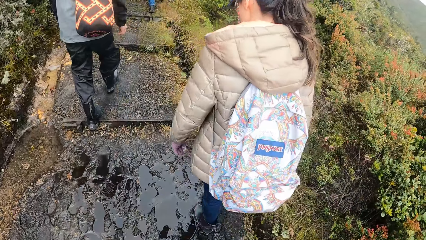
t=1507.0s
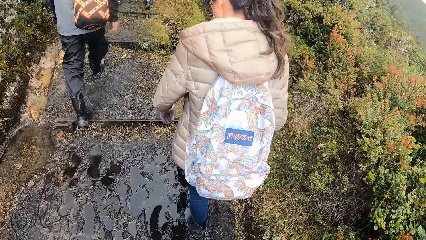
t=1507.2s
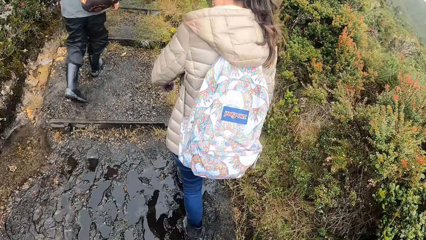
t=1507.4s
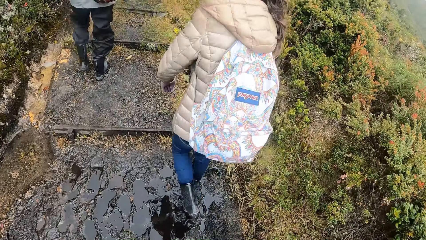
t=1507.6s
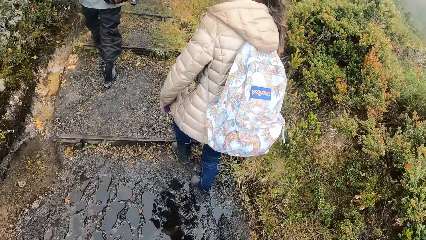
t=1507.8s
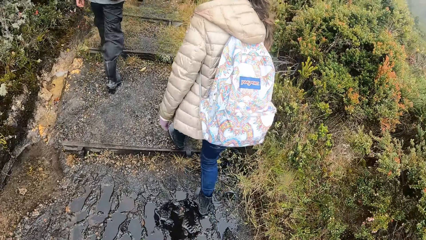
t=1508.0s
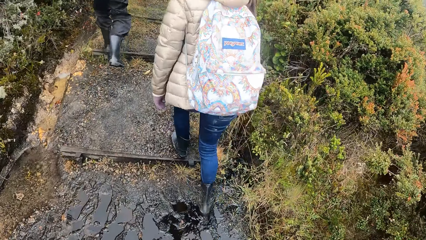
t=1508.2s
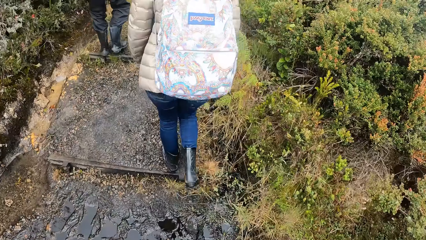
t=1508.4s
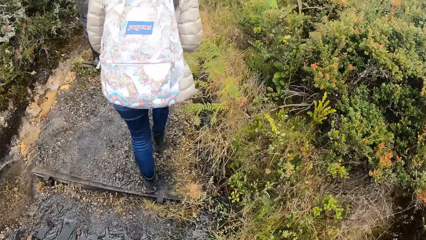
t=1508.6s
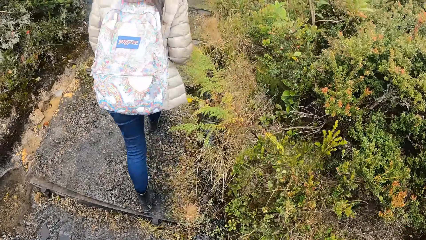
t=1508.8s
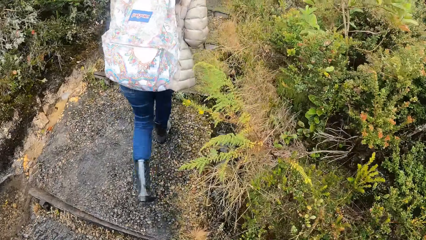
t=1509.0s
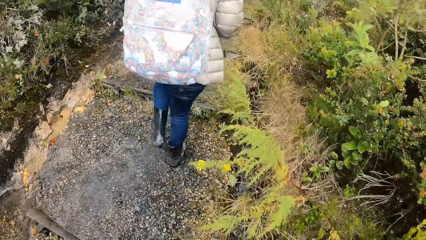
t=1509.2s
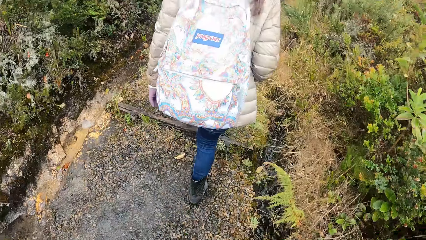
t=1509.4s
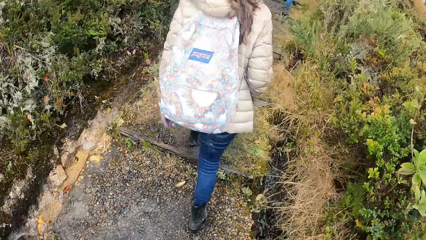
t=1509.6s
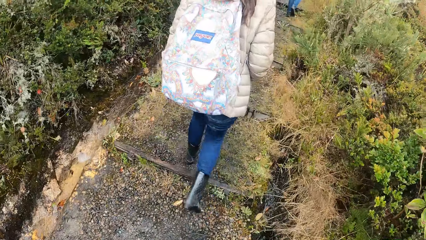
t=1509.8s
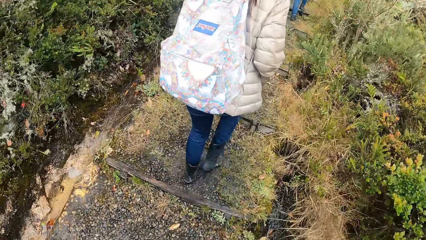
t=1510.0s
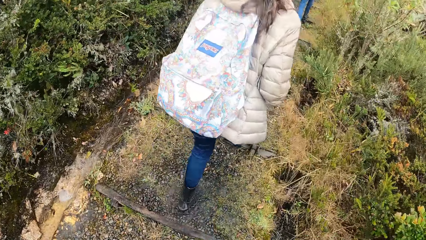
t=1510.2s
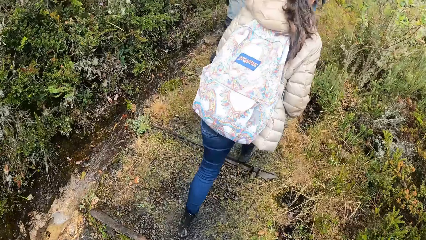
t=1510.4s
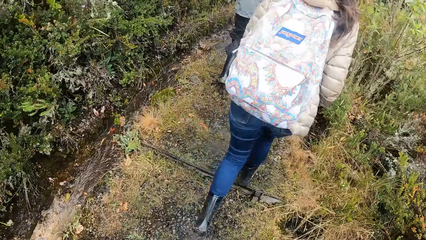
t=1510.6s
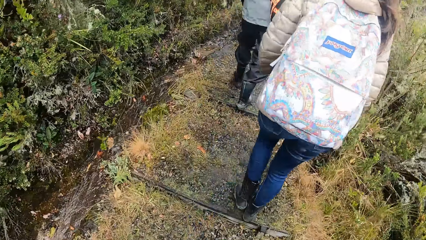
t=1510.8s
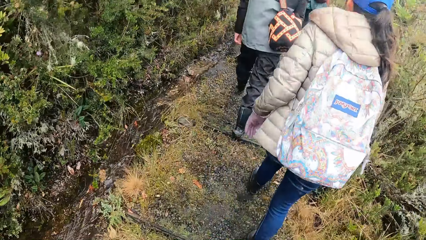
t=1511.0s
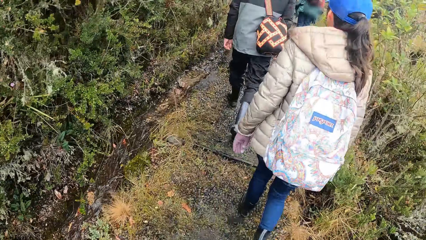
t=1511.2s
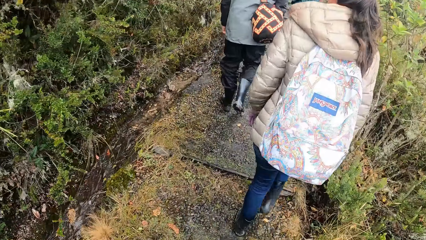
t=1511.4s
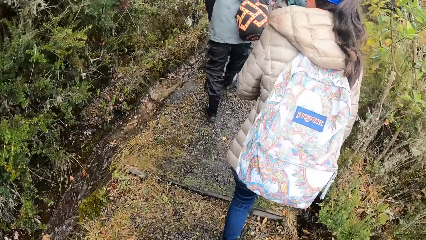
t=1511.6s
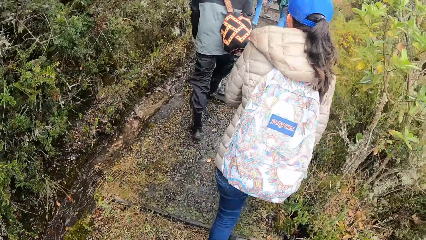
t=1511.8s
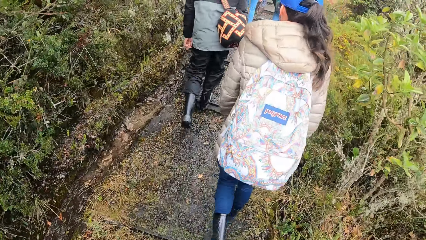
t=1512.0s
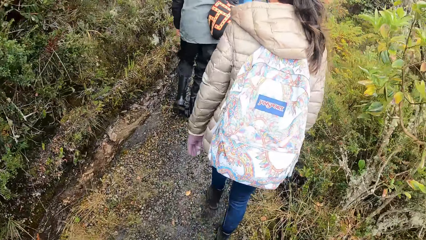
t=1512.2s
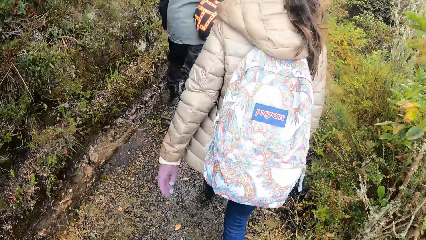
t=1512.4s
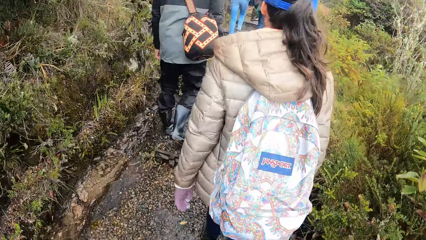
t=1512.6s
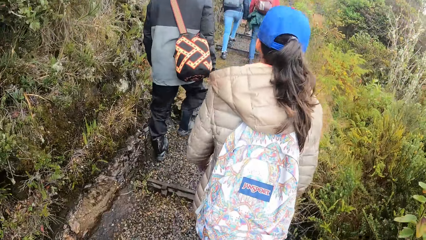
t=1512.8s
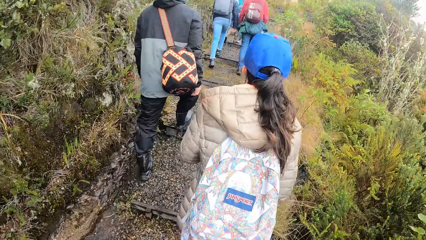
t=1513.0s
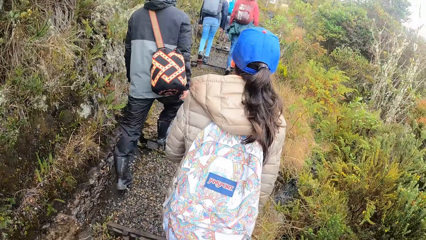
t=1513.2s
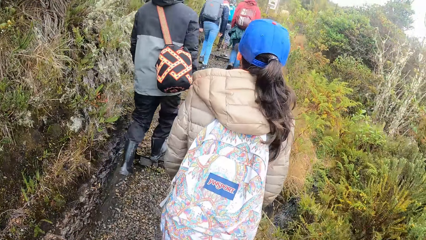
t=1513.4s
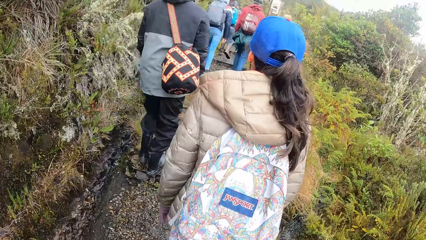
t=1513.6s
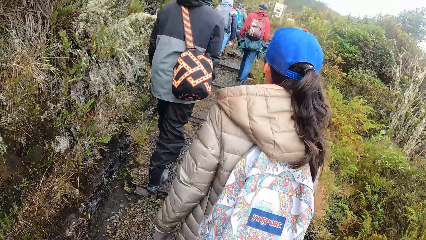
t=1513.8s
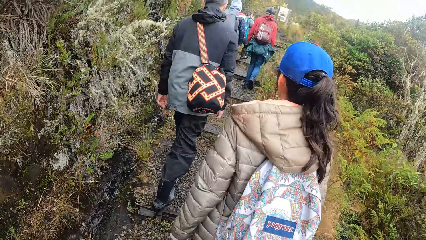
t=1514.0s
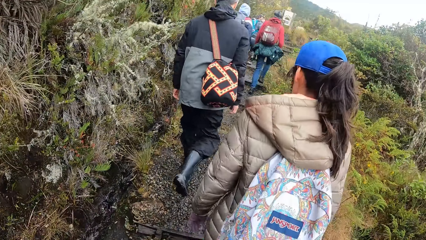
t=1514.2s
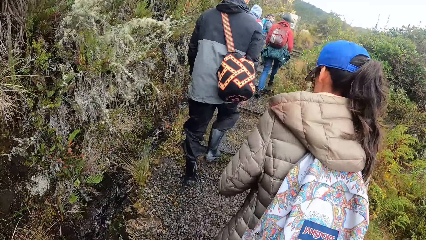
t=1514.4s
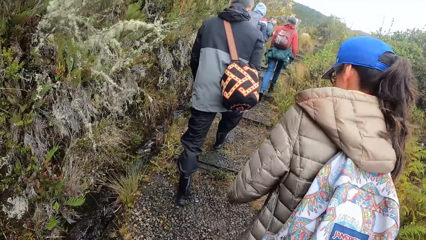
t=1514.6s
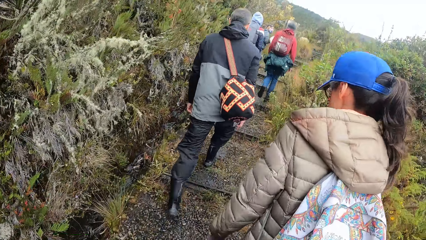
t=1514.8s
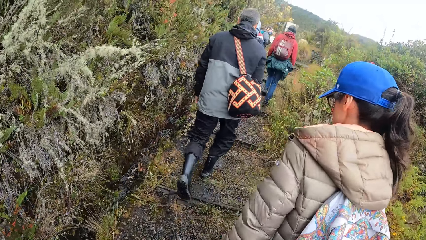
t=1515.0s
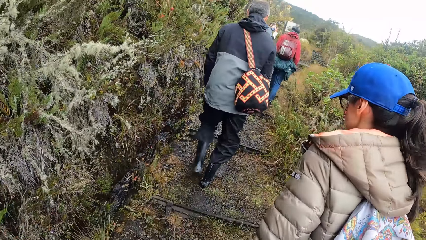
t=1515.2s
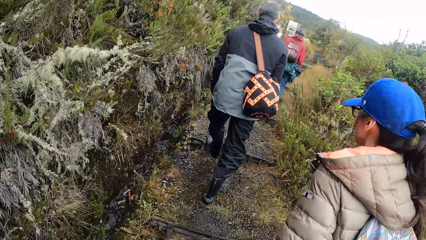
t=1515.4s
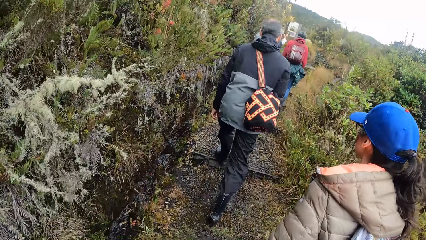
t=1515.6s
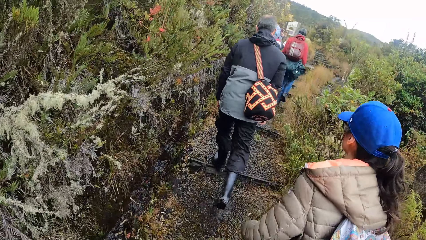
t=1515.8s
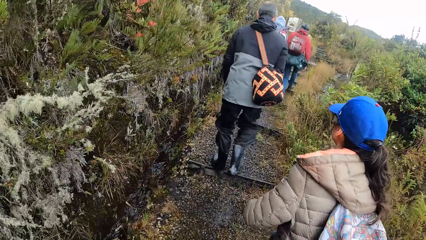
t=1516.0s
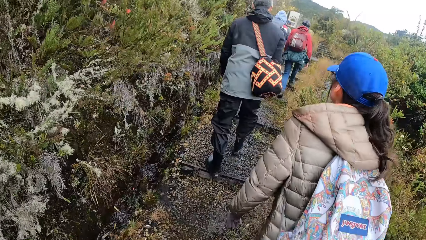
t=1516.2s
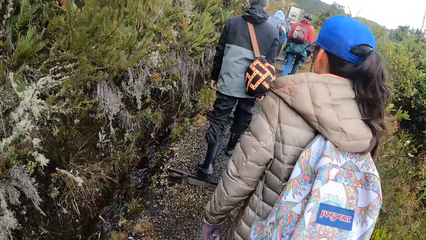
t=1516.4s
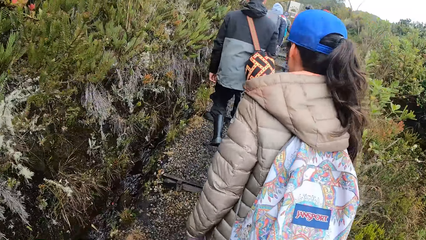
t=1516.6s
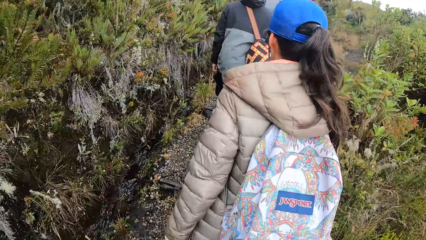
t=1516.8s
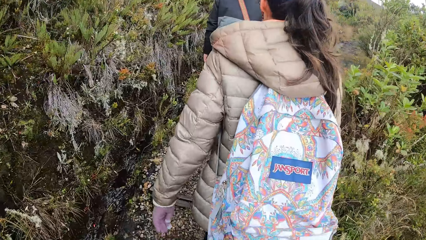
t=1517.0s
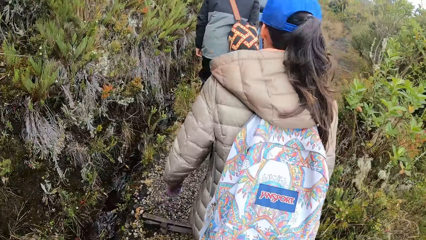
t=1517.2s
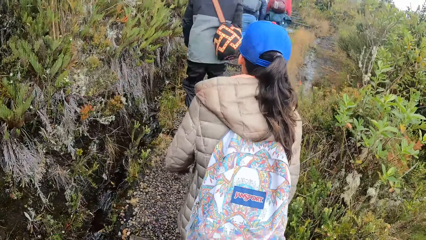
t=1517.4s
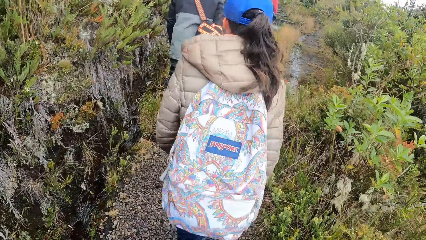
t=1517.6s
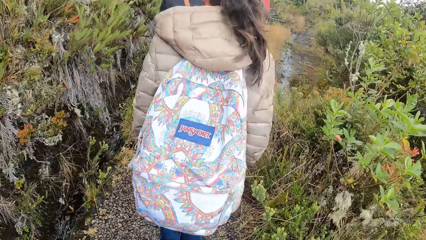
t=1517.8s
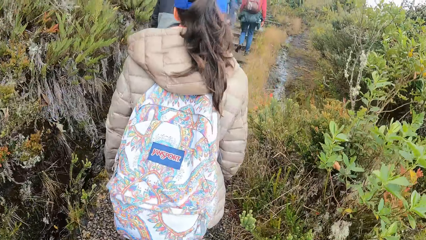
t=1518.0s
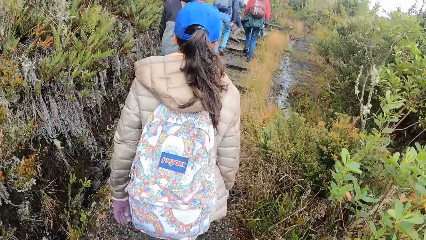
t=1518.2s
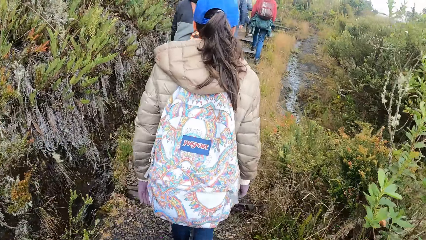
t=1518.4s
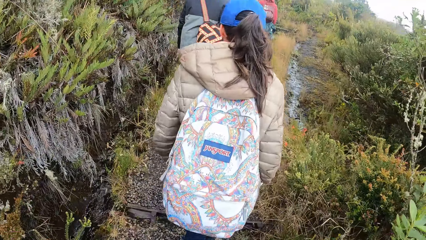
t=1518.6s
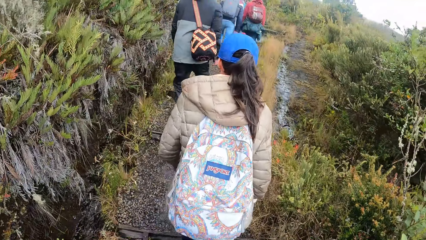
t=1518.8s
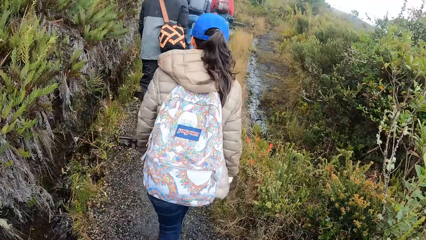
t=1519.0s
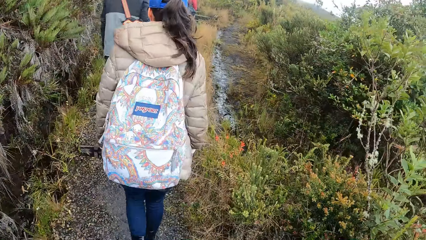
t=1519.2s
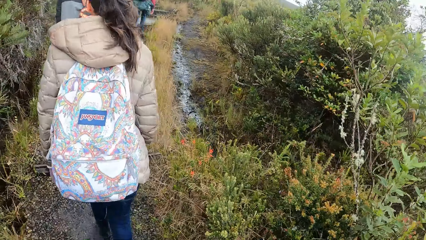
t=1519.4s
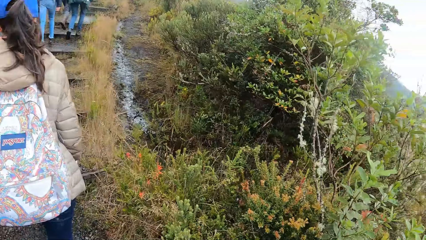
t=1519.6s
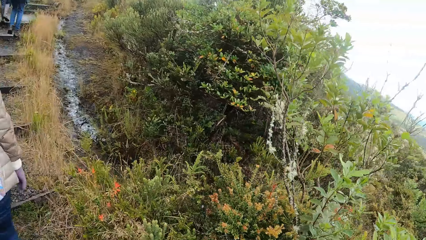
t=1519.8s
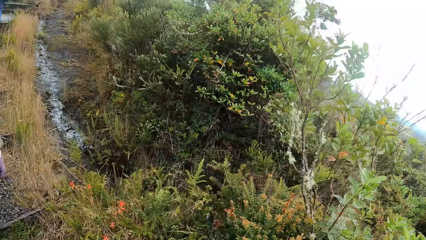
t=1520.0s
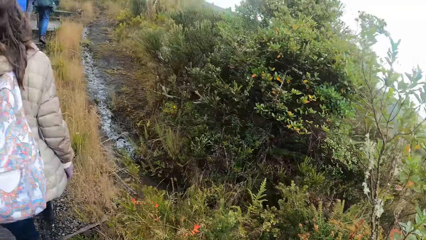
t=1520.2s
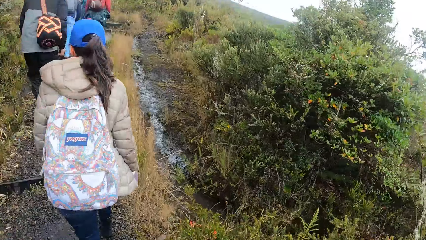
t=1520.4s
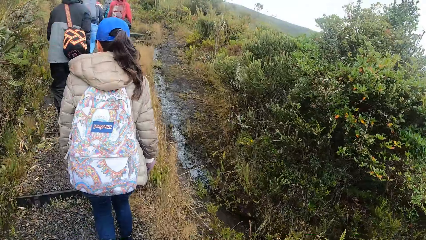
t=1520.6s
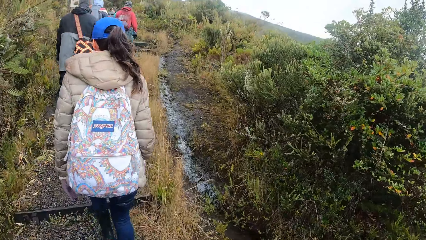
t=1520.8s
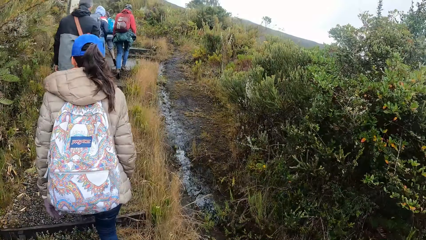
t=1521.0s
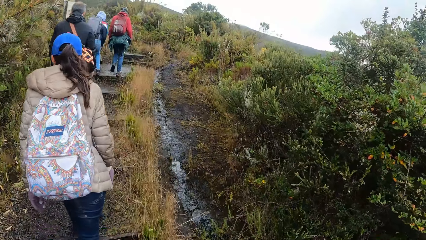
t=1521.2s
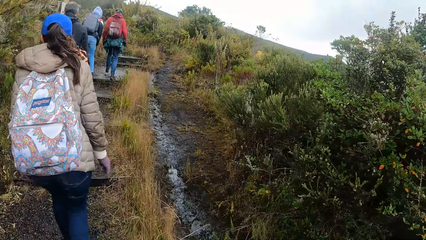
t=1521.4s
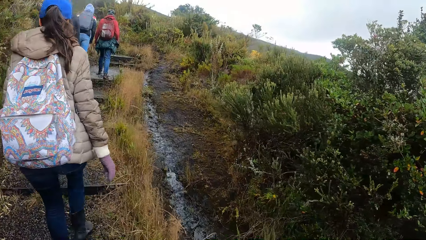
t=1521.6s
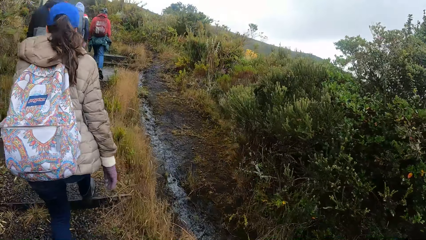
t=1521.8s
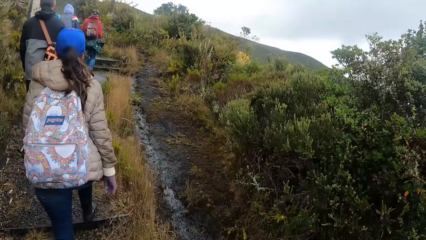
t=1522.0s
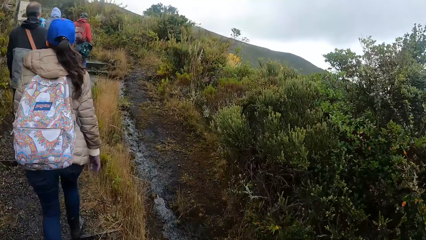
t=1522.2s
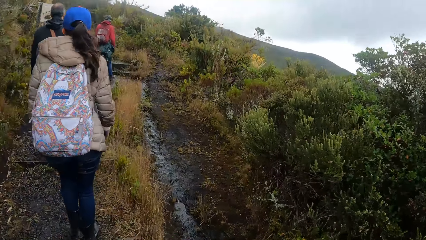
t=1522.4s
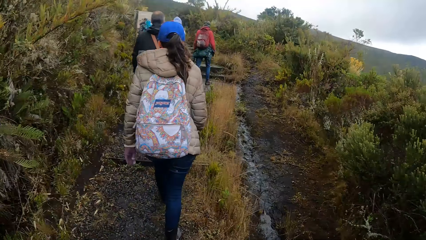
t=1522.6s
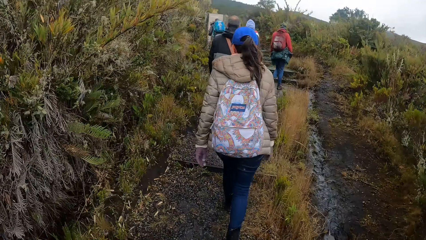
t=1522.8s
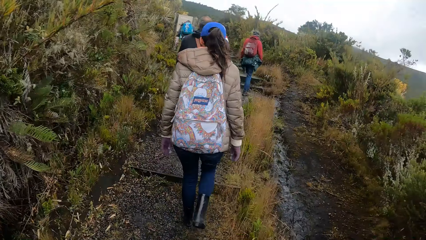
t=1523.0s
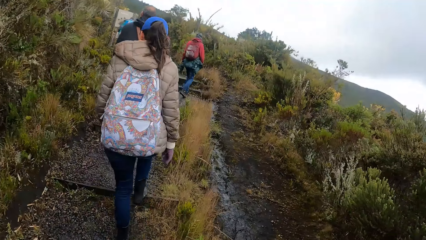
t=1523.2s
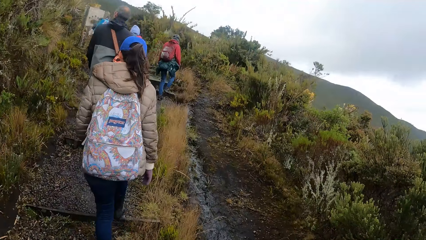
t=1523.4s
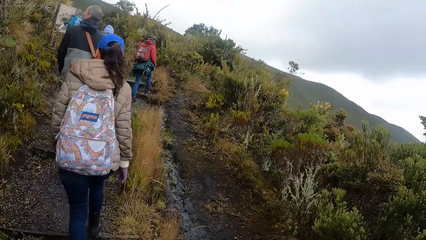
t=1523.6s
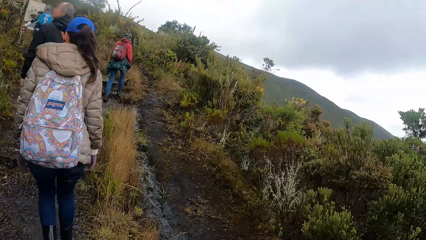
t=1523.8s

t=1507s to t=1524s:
The camera wearer crosses a mess on the ground with the group of people by the mountain.
